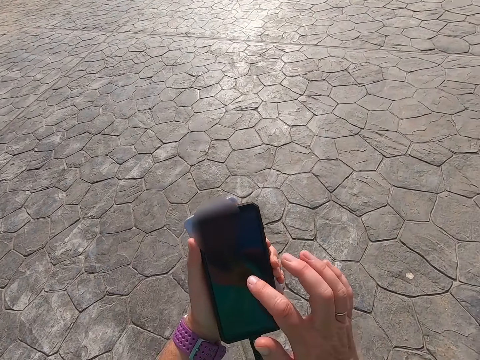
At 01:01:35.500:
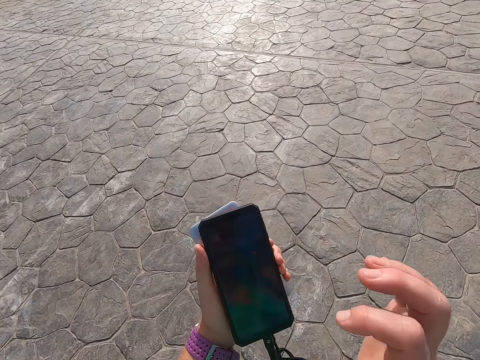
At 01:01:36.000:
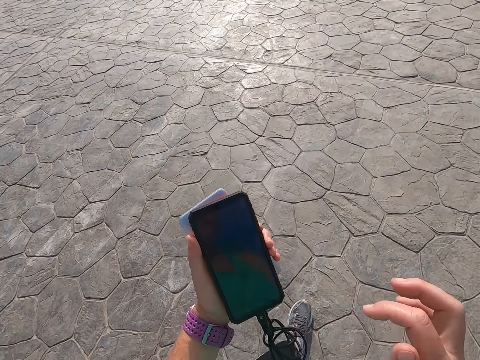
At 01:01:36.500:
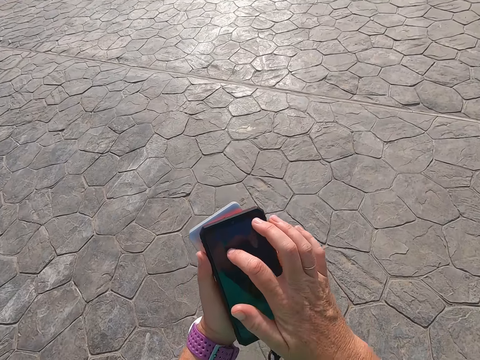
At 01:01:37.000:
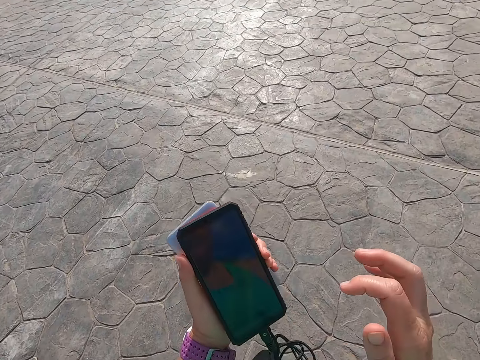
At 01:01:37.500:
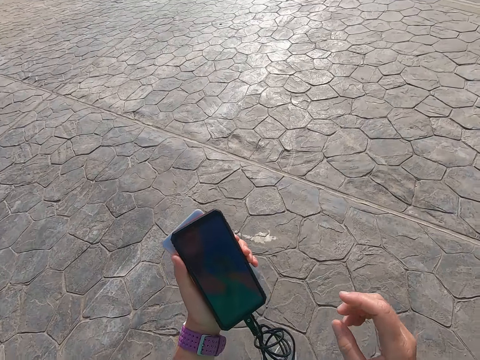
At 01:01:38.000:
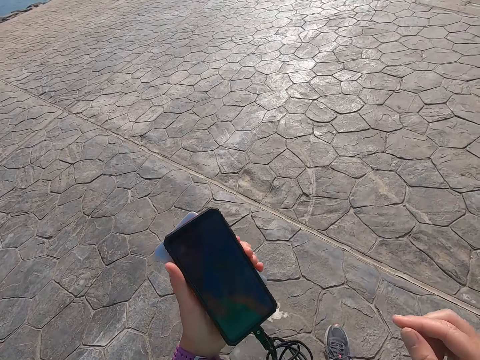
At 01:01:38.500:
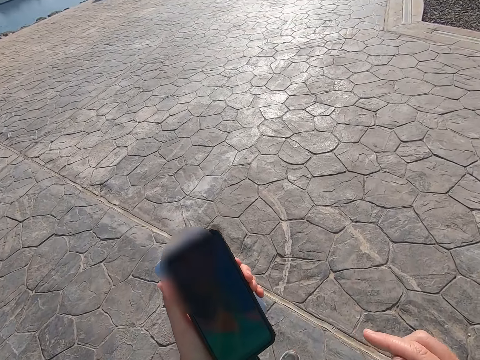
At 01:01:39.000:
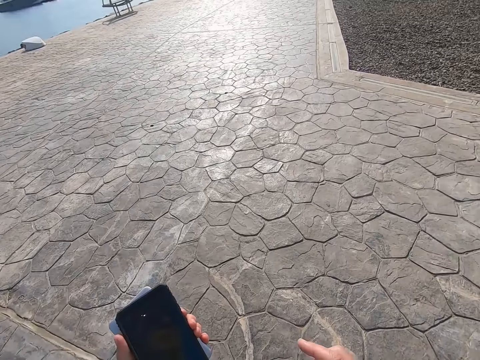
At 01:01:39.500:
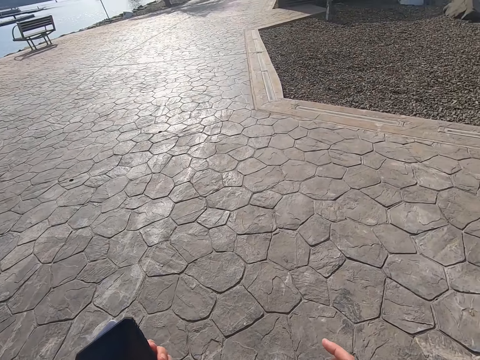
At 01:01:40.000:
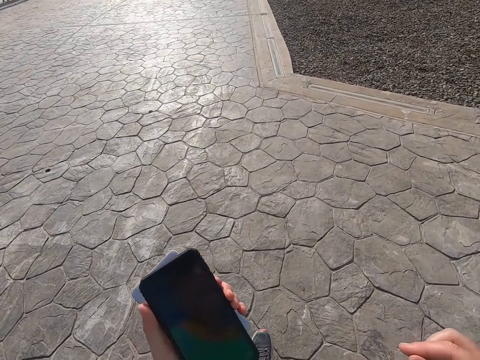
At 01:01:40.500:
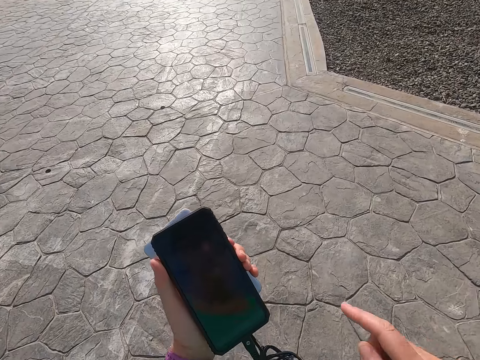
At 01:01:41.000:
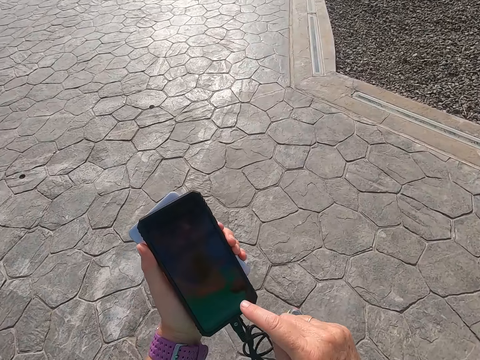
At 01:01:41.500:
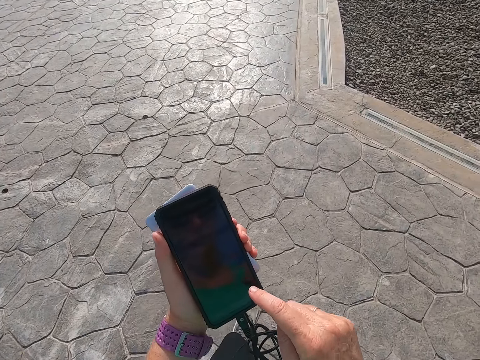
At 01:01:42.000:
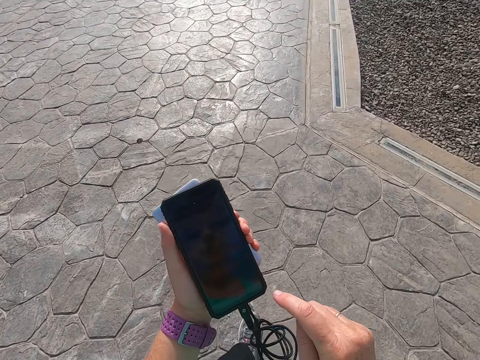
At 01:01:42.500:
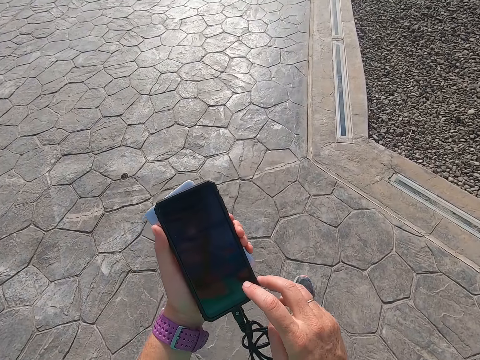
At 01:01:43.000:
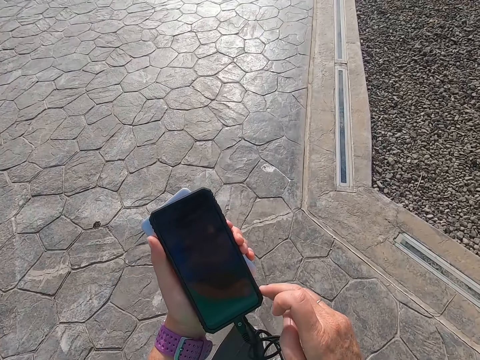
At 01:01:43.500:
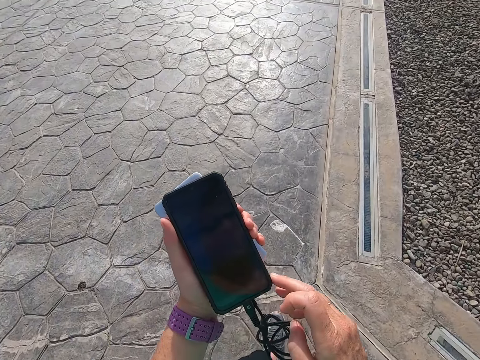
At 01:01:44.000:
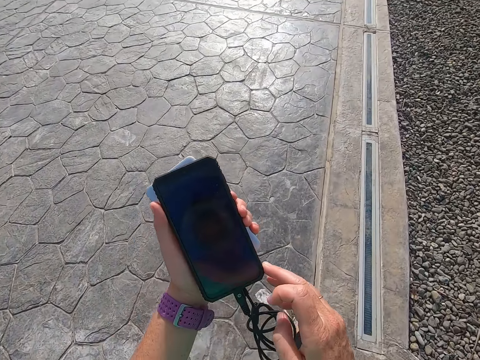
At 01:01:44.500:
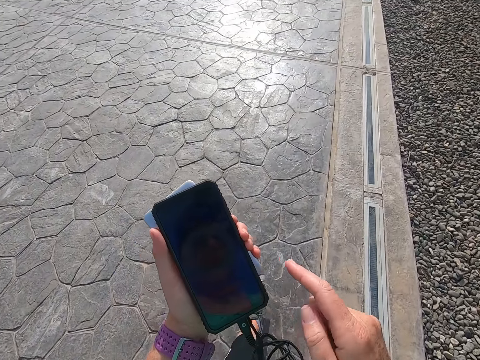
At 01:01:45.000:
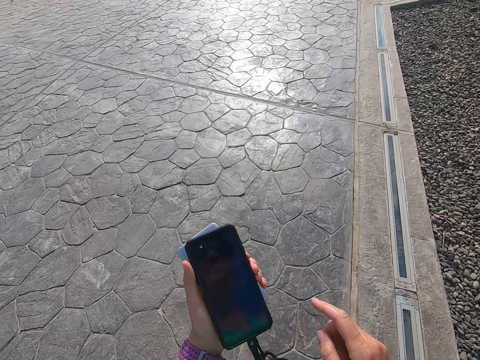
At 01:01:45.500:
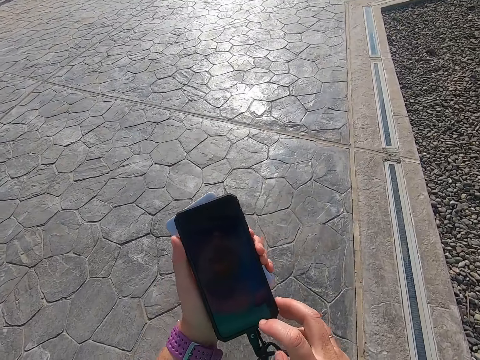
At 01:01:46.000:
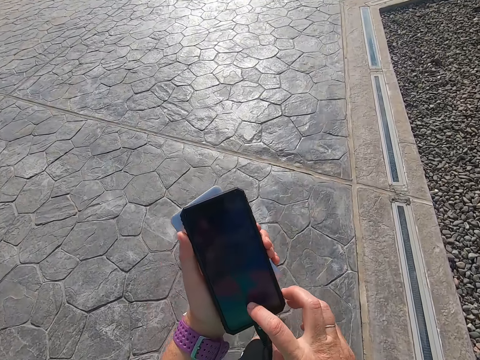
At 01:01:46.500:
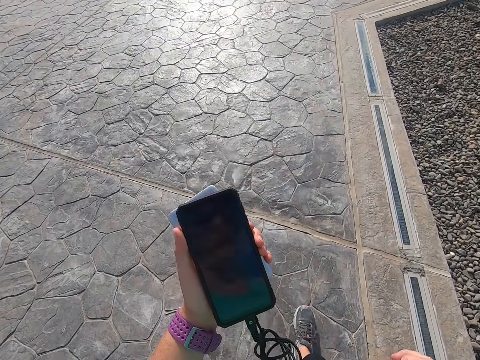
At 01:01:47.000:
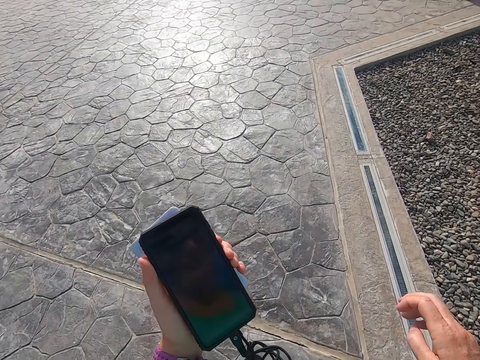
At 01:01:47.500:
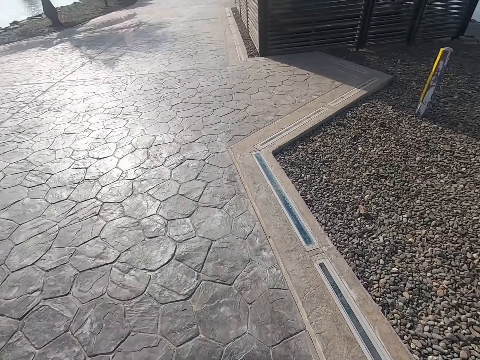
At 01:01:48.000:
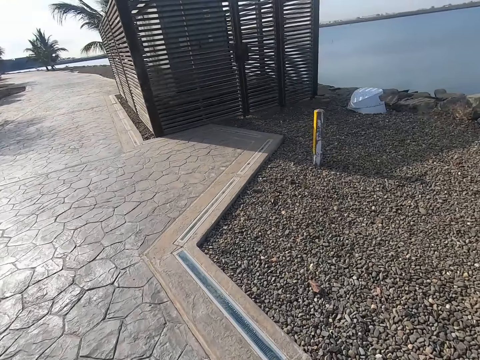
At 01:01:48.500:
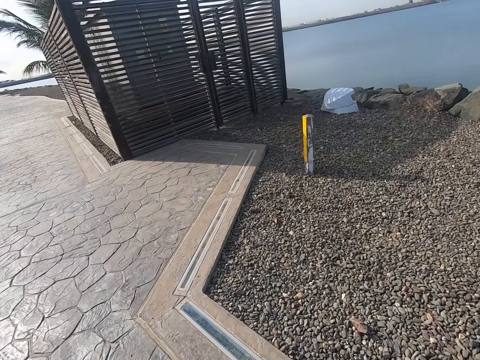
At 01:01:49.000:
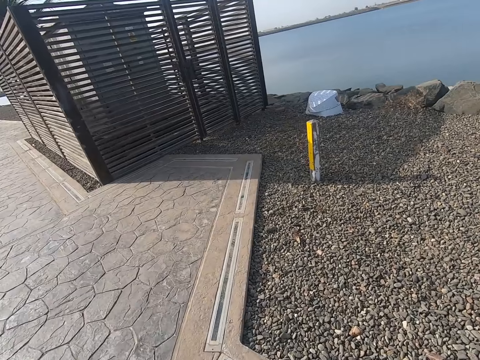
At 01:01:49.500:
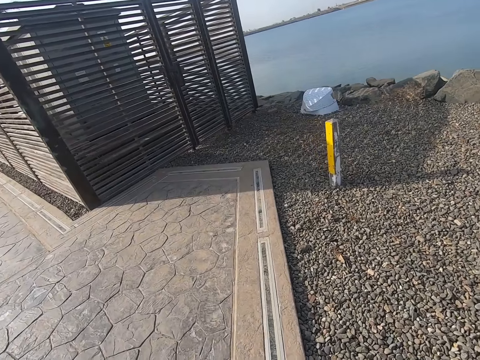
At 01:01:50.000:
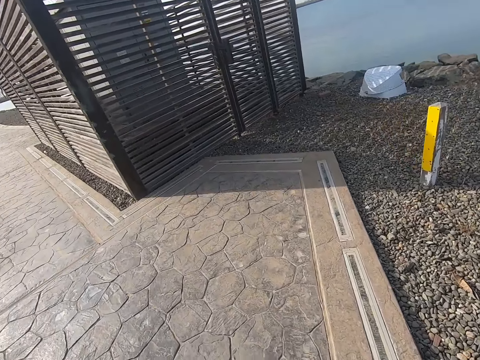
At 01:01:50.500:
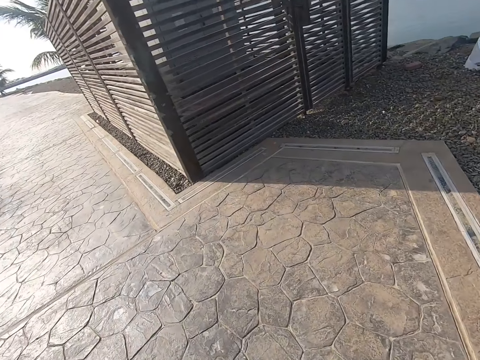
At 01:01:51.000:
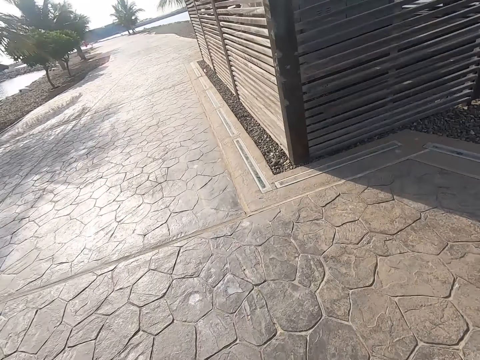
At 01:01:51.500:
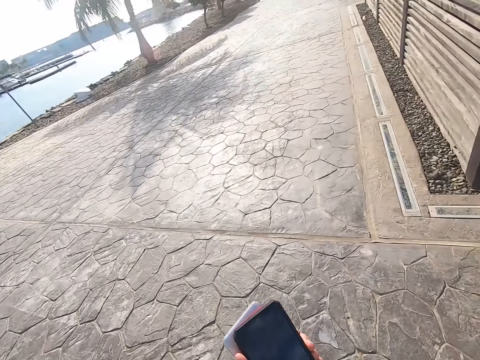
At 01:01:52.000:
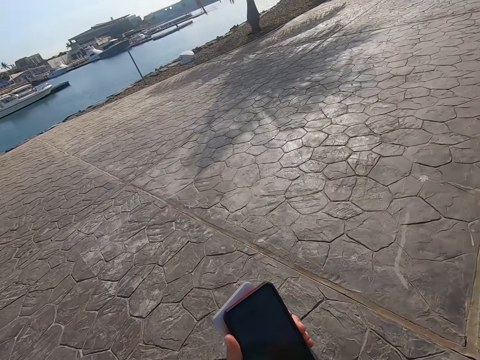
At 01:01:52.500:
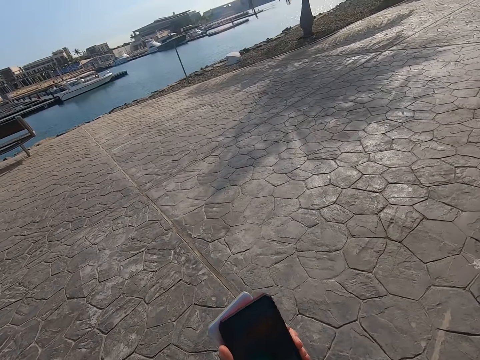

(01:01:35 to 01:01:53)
The camera wearer scrolls on the cell phone. They walk around. They operate the cell phone. They walk on the beach park.

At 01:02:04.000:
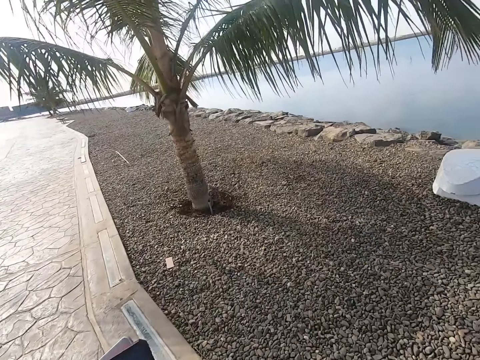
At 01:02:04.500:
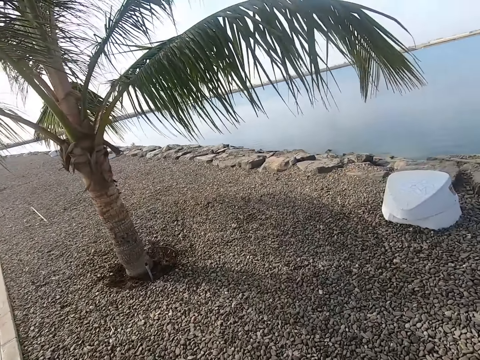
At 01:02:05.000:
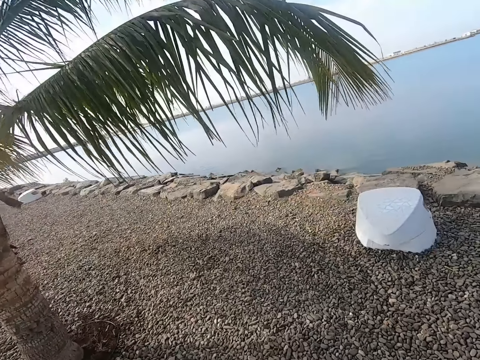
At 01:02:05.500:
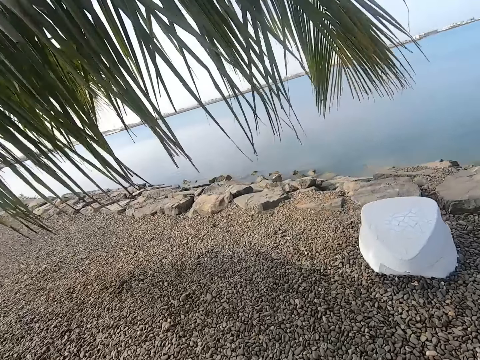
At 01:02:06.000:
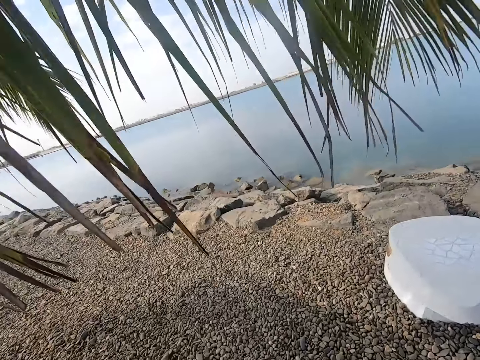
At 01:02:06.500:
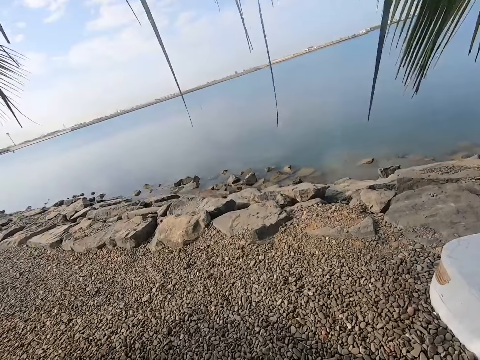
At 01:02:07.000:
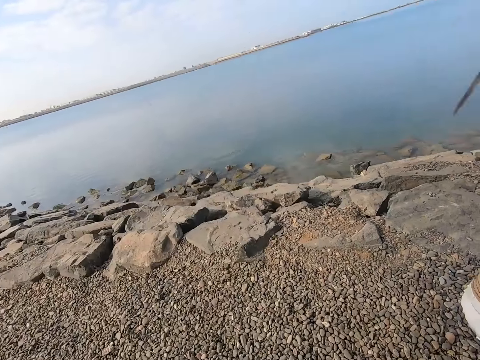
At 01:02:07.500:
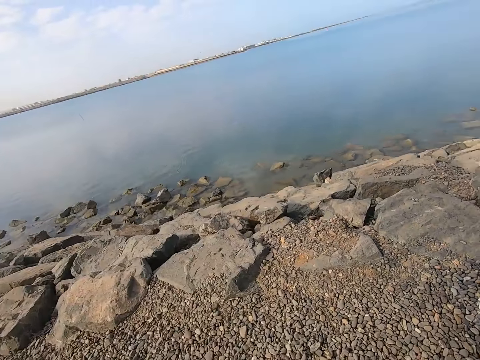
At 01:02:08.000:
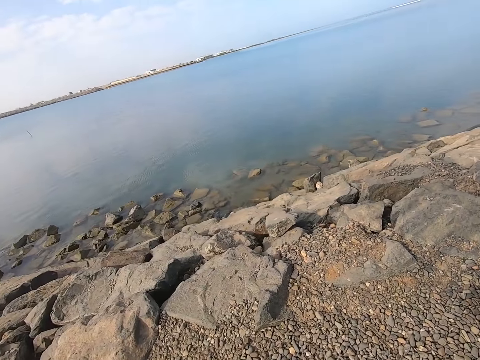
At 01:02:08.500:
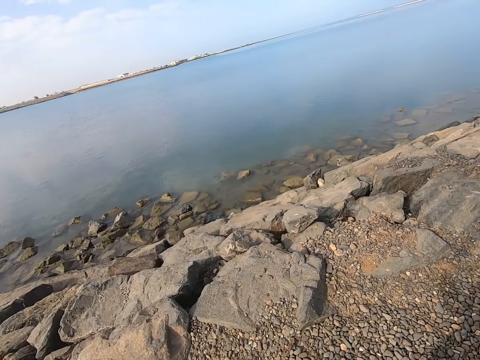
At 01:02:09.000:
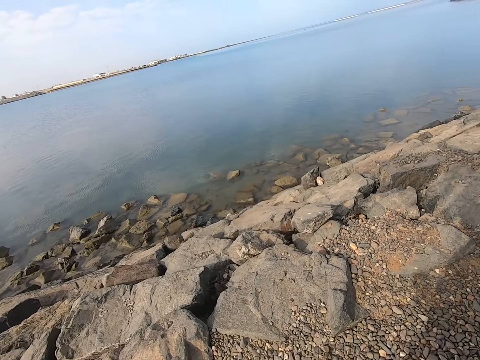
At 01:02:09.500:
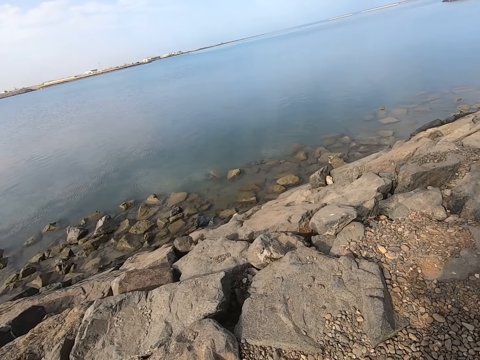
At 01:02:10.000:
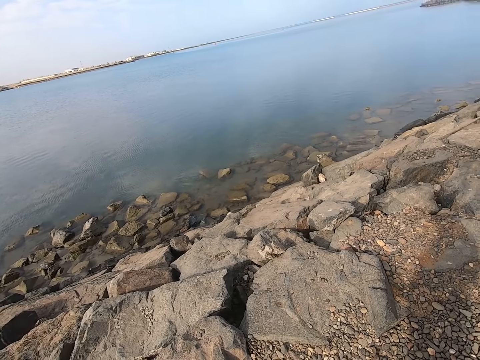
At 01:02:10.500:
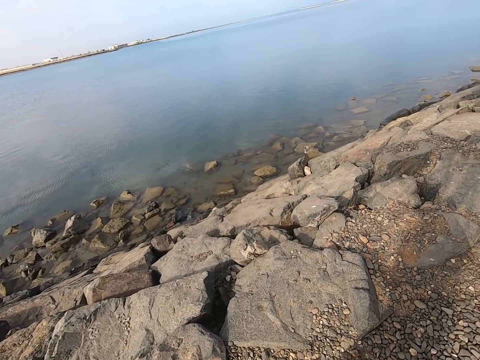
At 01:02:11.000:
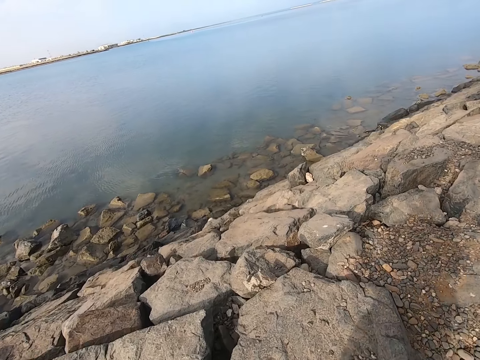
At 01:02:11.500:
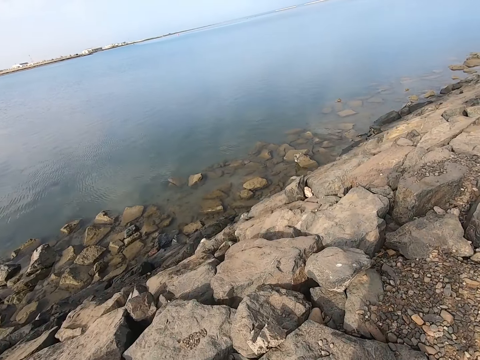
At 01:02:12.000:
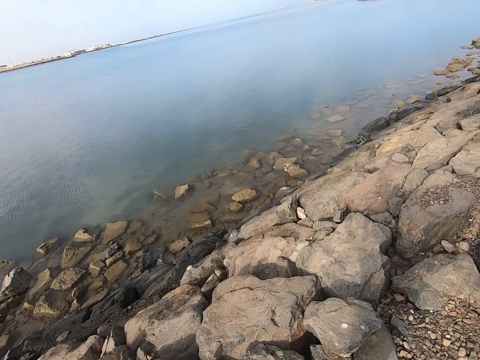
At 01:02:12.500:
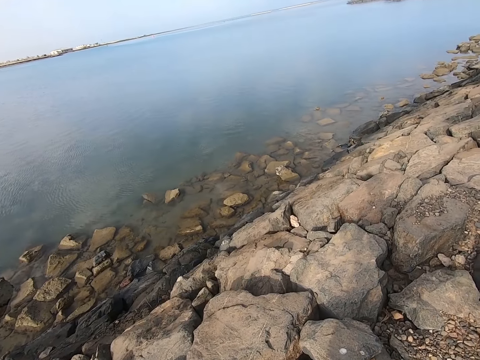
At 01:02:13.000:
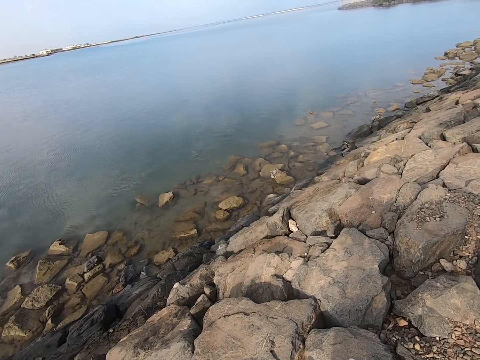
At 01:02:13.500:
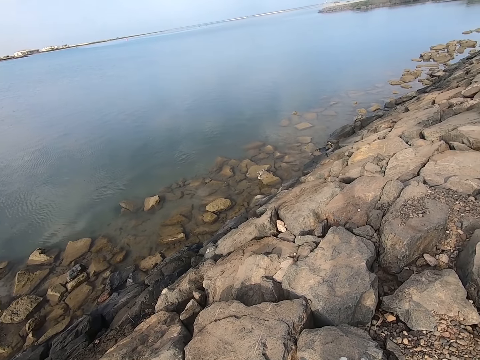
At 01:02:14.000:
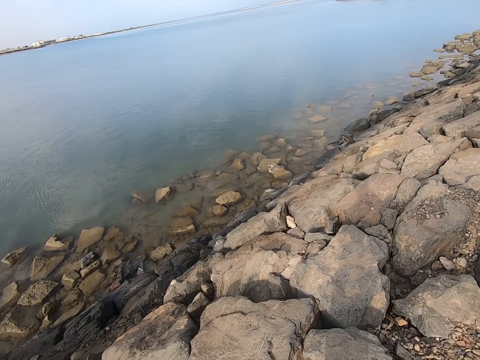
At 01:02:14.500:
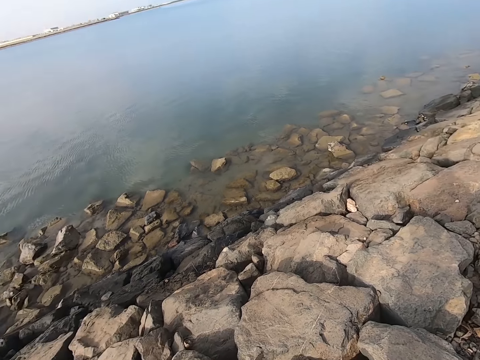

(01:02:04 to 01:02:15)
The camera wearer walks towards a water body. They stare at the water body.
